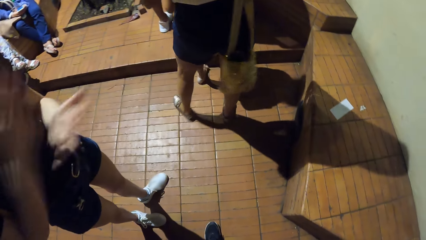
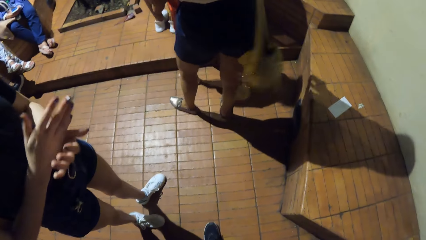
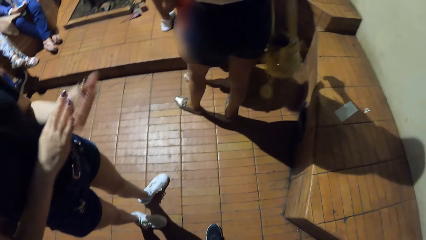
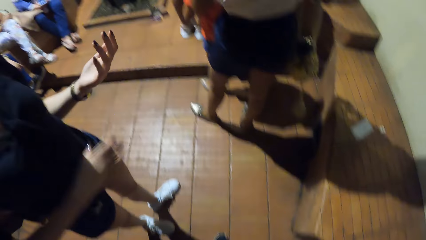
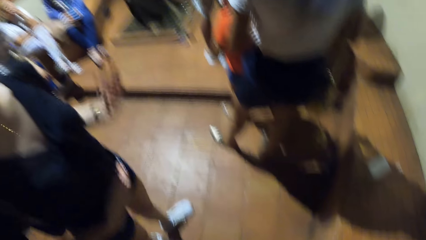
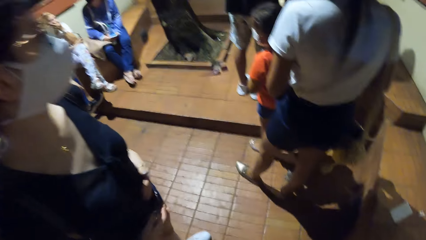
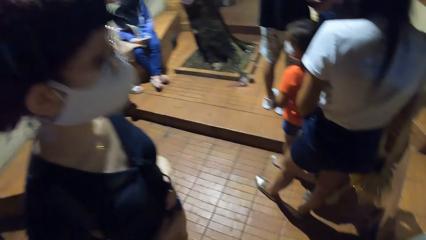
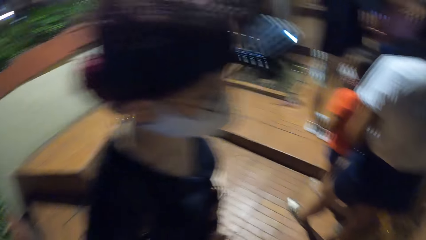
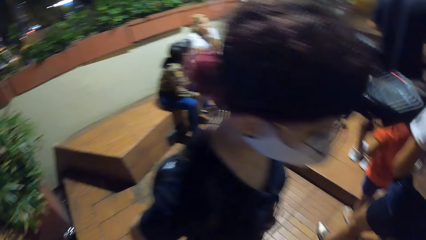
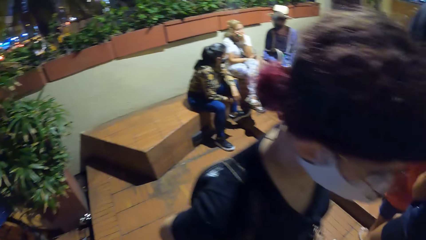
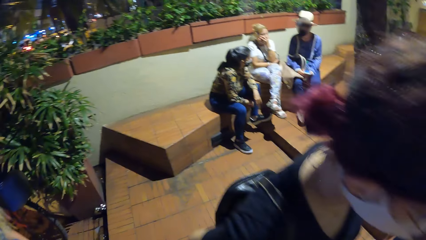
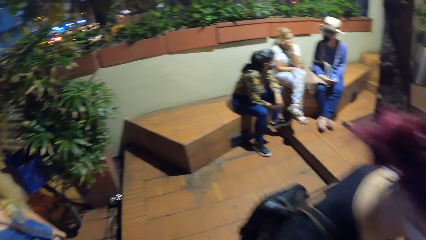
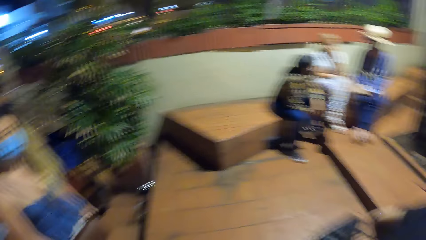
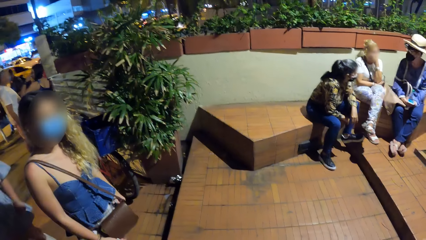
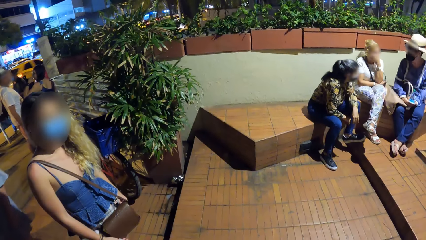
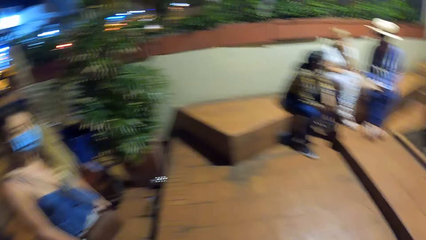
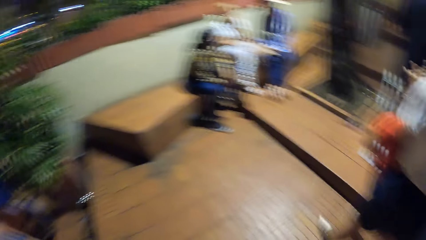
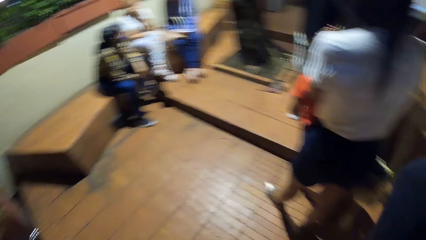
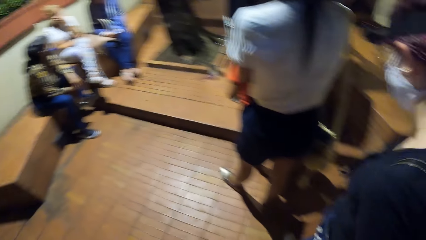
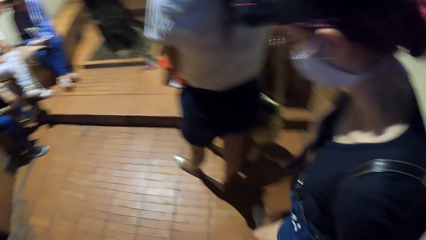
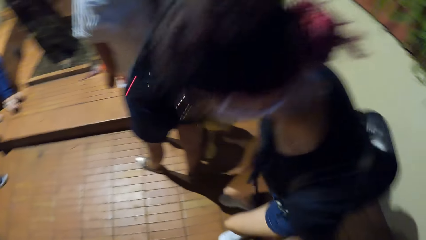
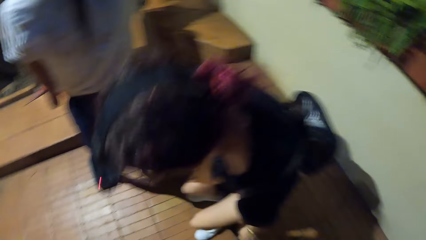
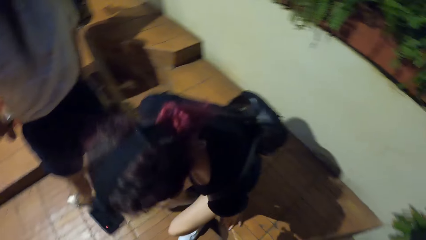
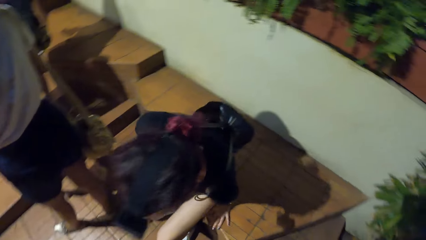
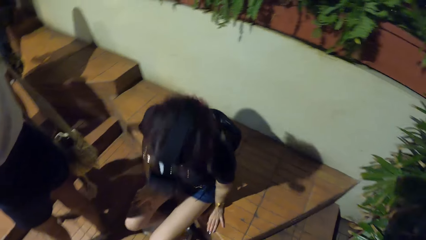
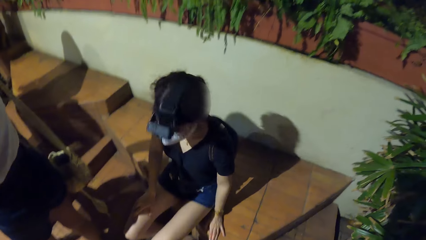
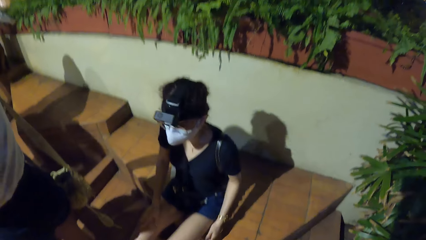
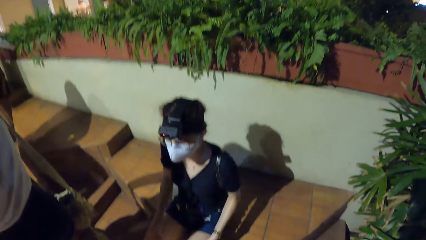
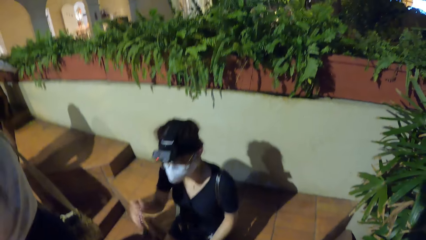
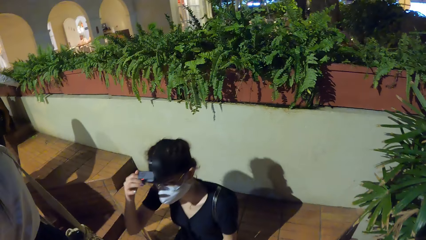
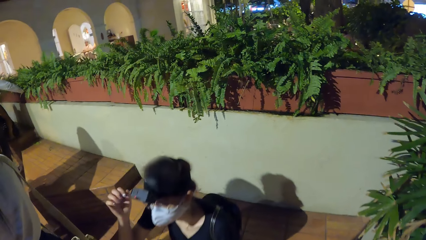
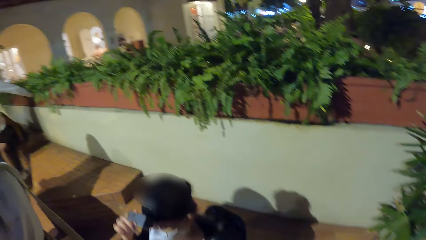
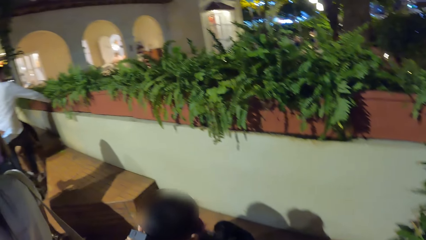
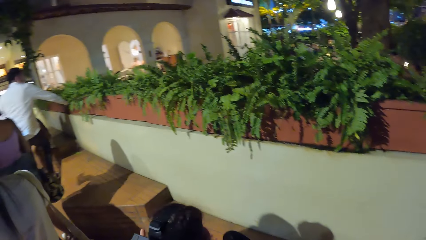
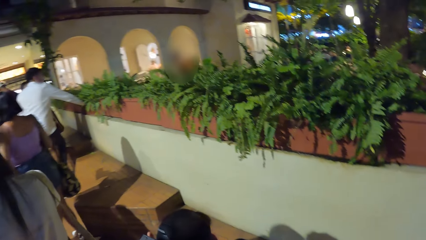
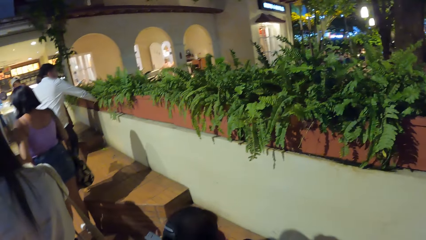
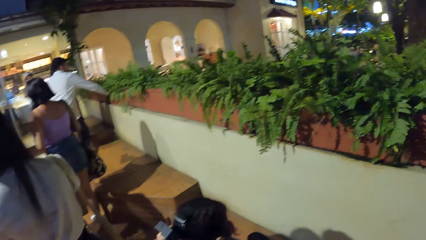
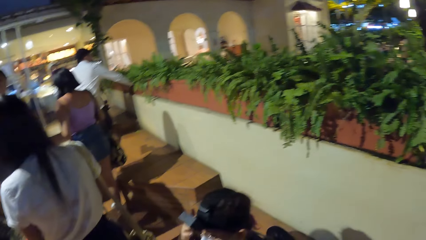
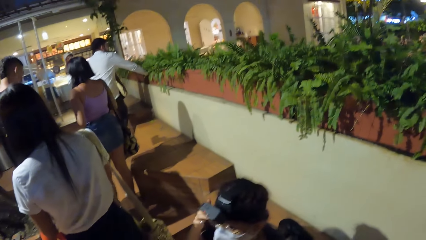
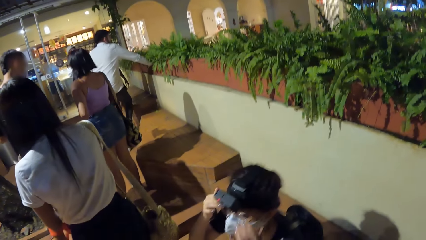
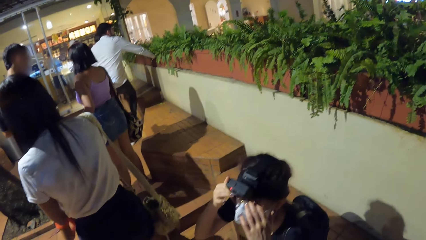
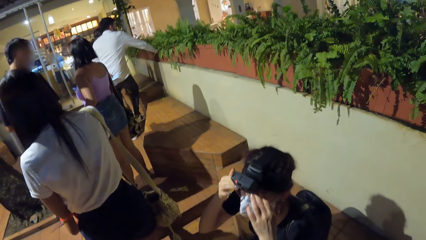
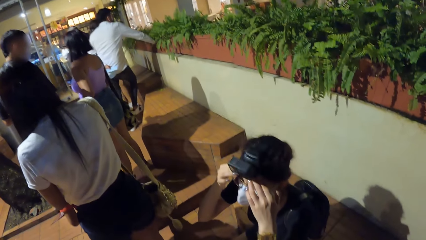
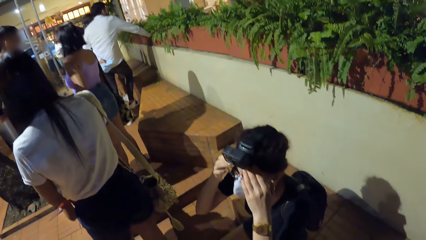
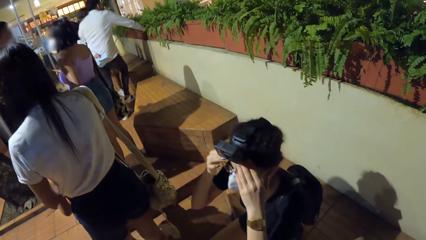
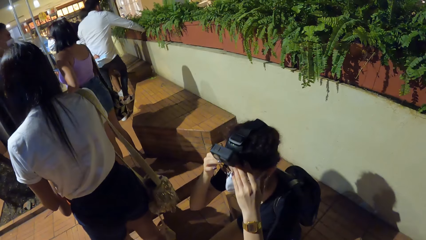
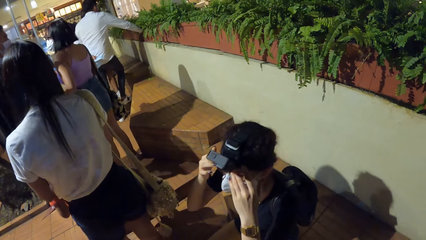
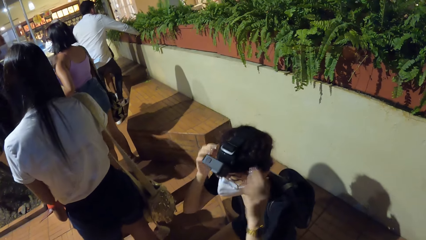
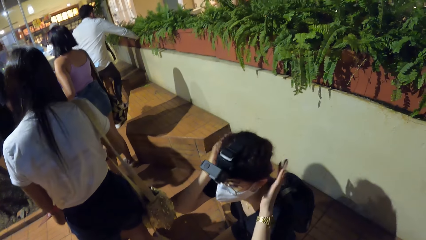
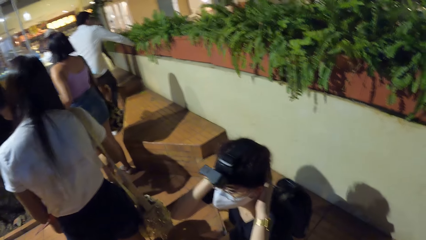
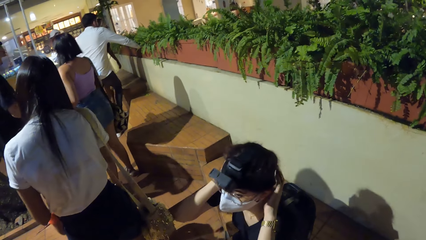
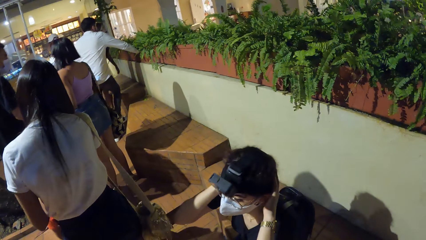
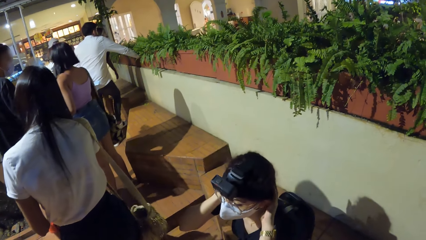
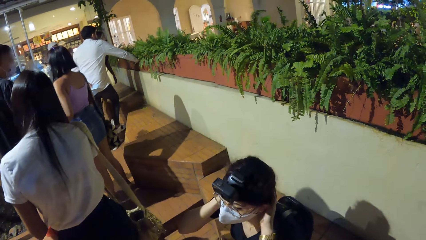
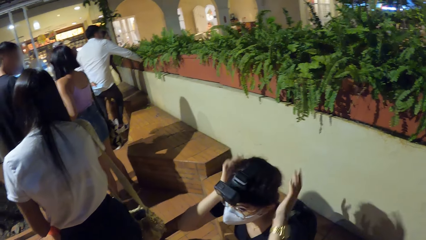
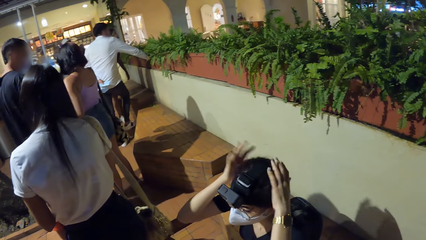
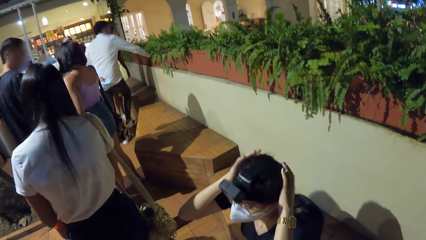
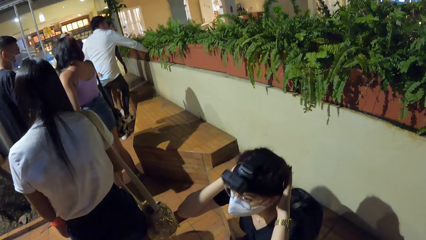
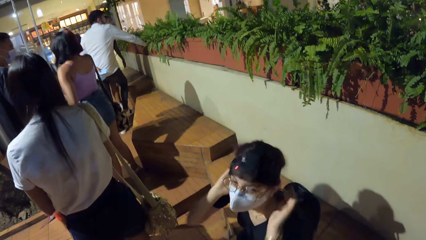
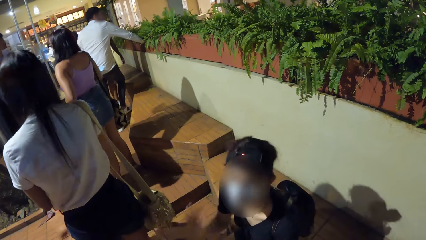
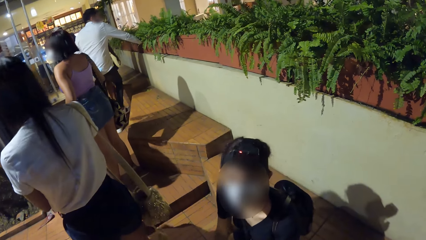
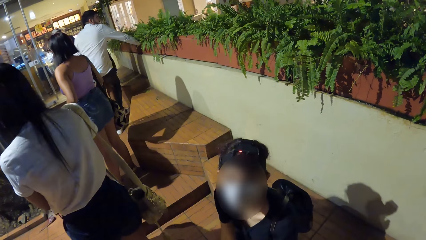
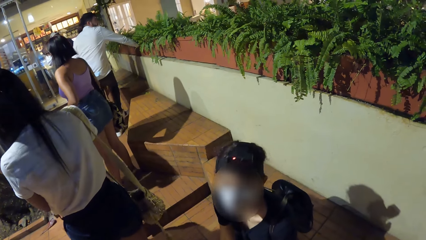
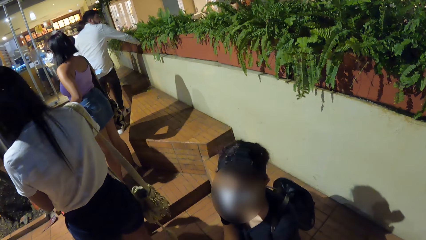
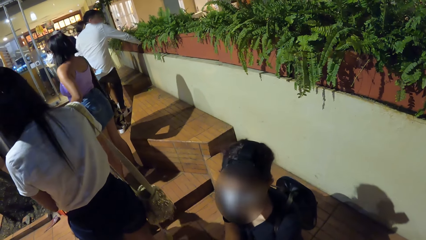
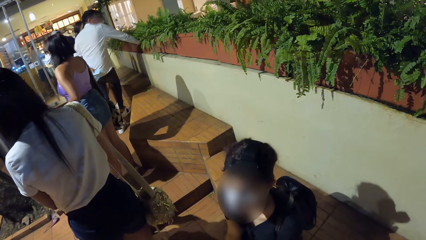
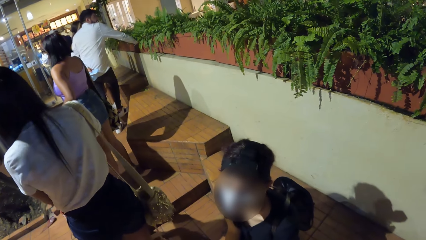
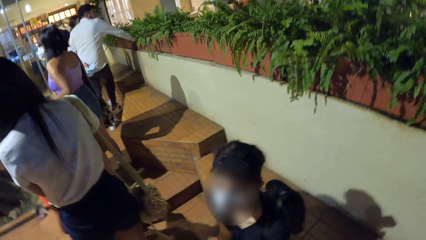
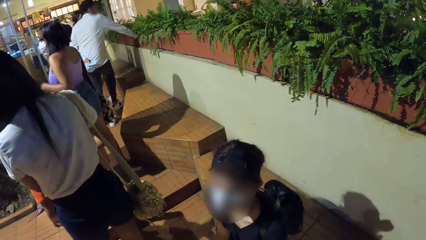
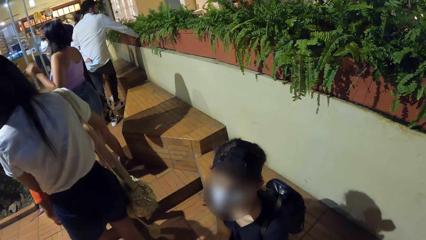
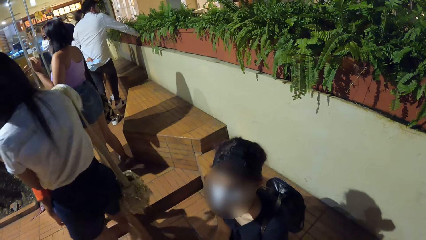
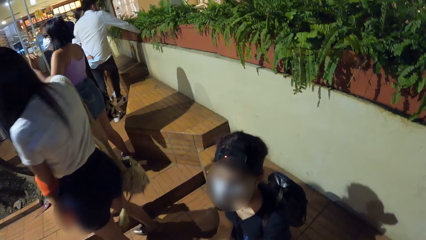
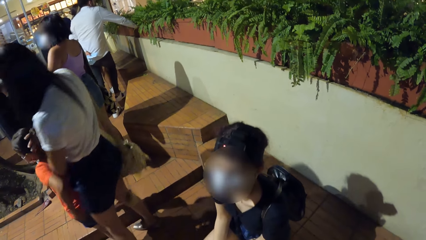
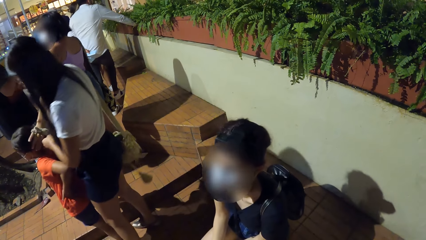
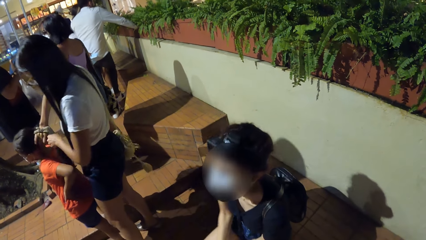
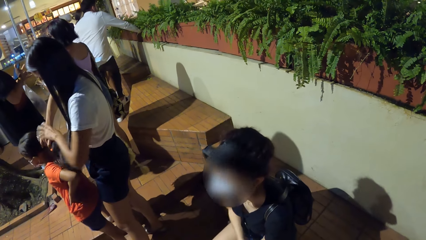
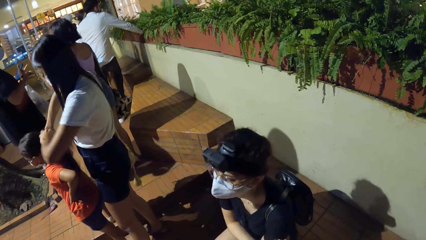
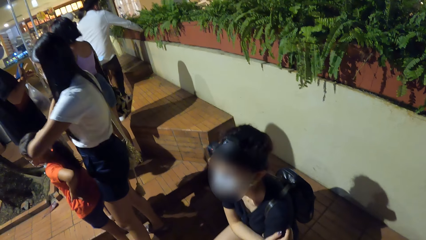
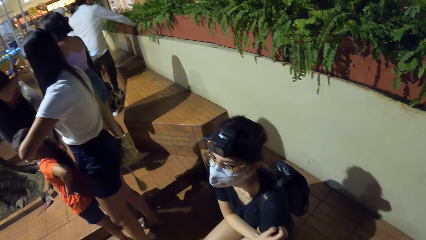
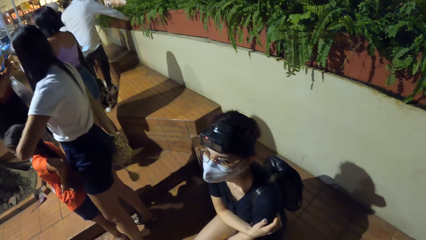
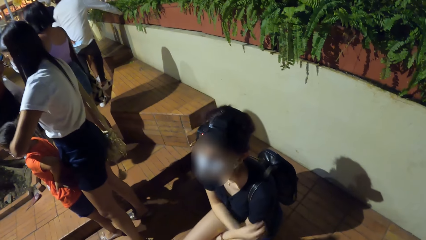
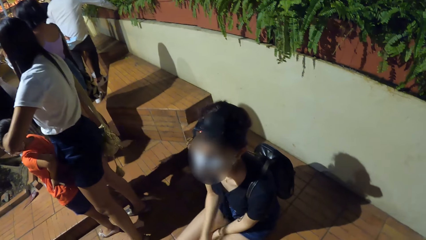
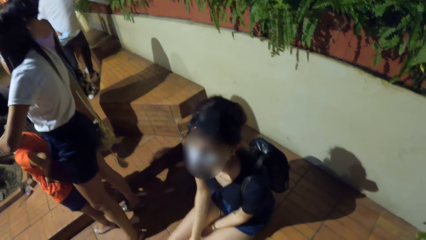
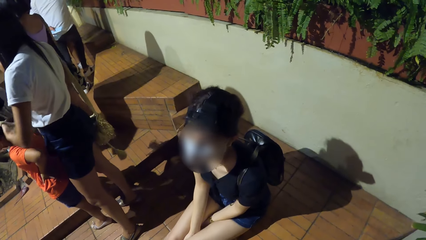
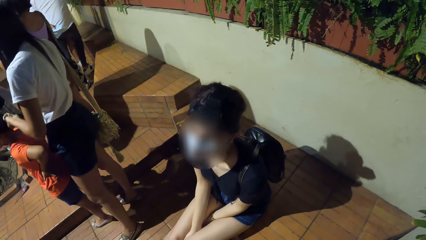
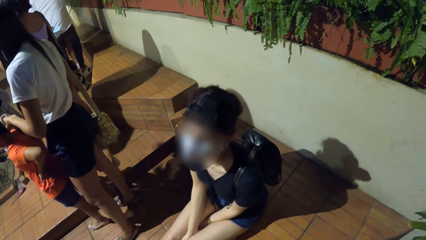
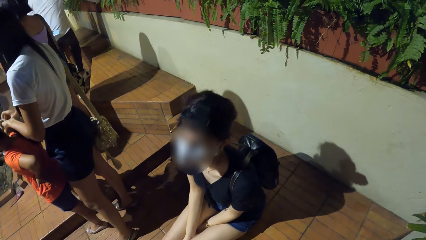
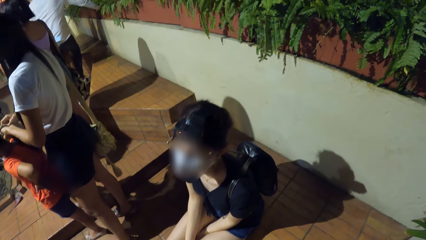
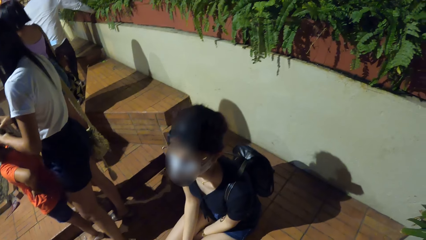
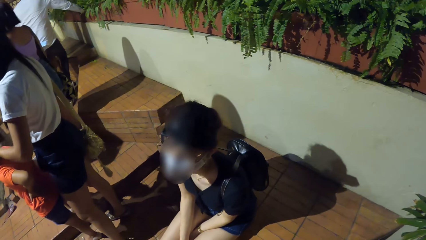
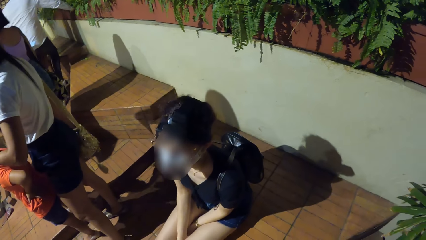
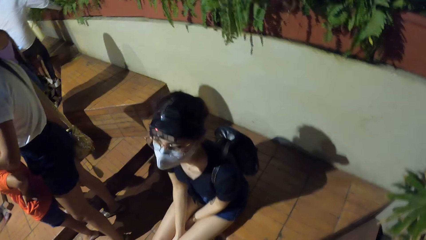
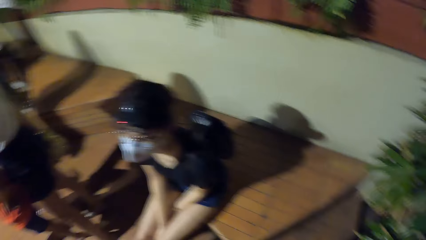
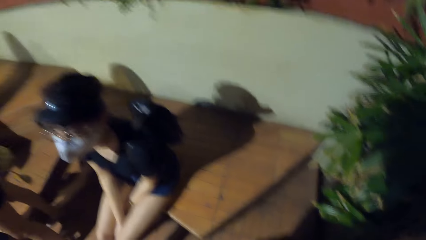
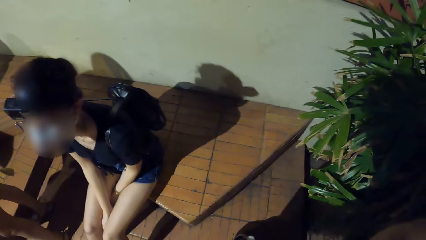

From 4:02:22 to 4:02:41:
The woman claps her hands together. The woman puts her hands on her stomach. The camera wearer looks around. The woman sits on the floor. The woman adjusts a camera on her head with her right hand. The woman adjusts the camera on her head with her left hand. The woman adjusts her hair with both hands. A lady looks at the camera wearer and interacts with the camera wearer. Another woman binds the girl's hair with a band in her right hand.
